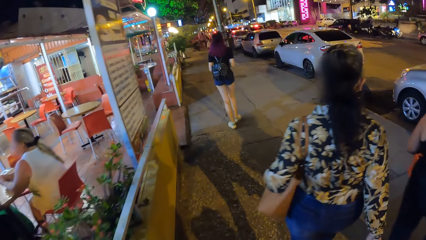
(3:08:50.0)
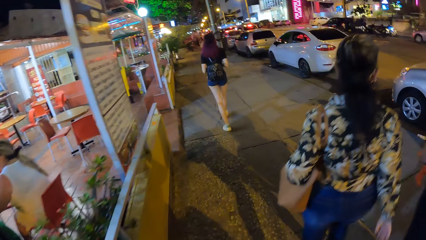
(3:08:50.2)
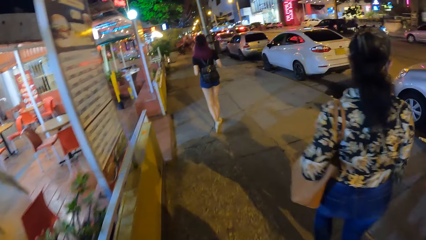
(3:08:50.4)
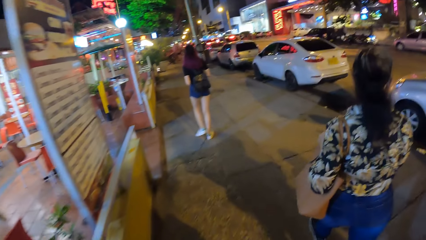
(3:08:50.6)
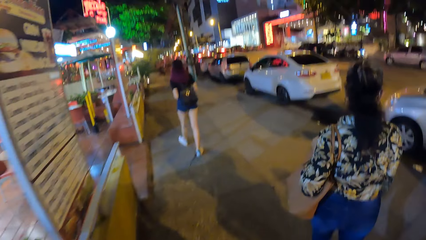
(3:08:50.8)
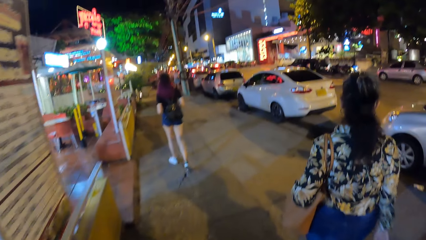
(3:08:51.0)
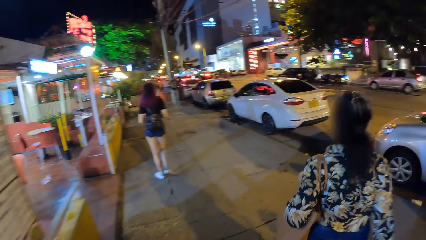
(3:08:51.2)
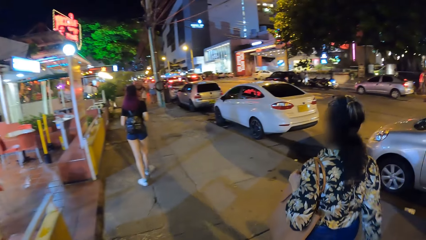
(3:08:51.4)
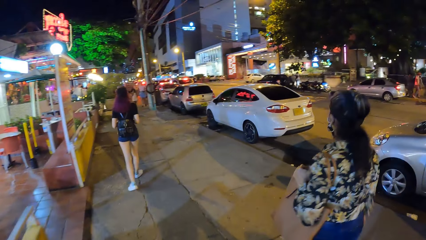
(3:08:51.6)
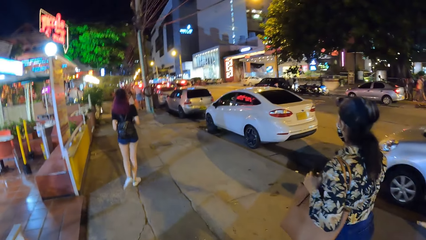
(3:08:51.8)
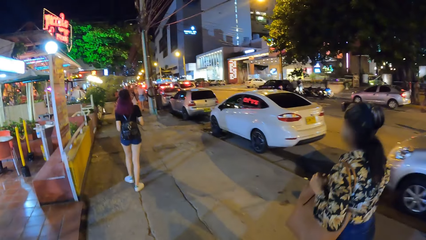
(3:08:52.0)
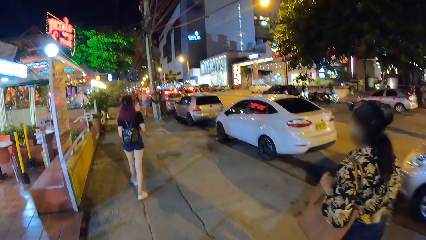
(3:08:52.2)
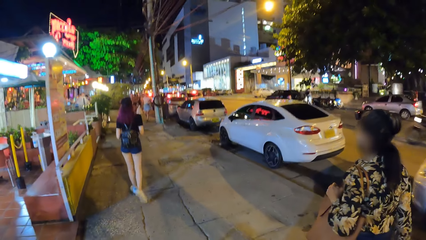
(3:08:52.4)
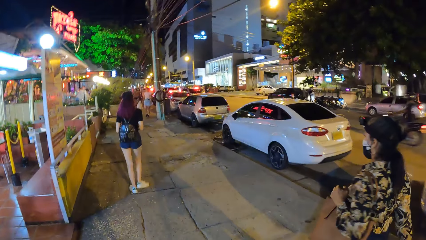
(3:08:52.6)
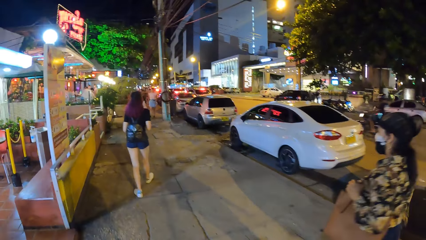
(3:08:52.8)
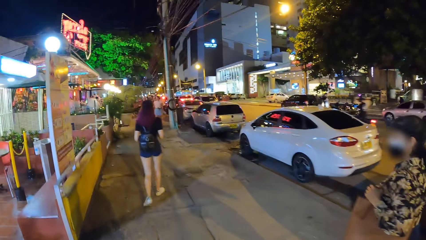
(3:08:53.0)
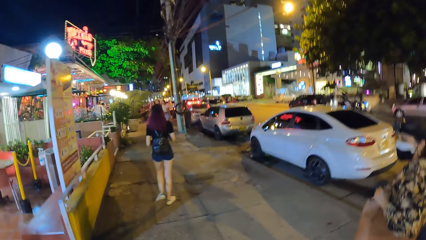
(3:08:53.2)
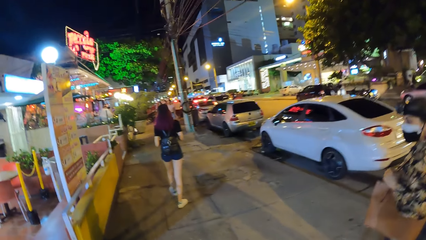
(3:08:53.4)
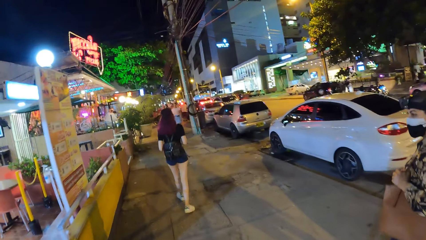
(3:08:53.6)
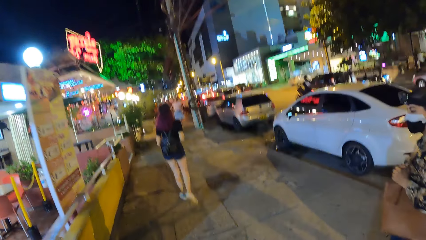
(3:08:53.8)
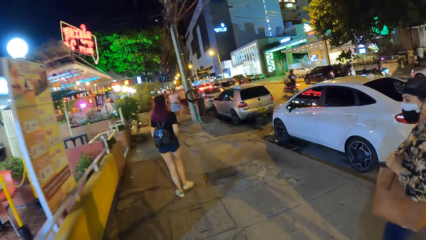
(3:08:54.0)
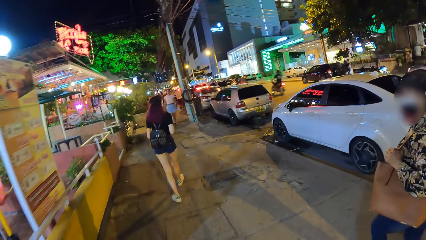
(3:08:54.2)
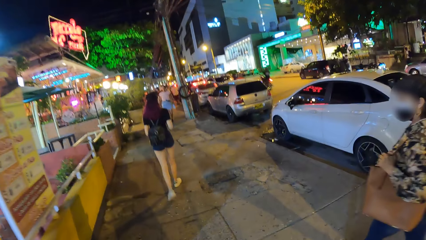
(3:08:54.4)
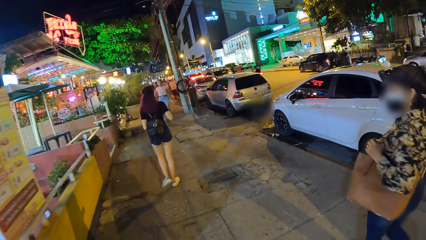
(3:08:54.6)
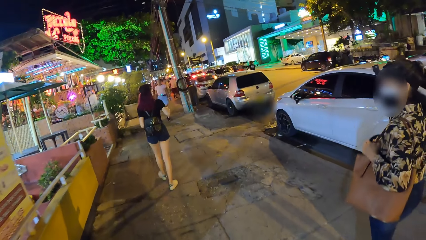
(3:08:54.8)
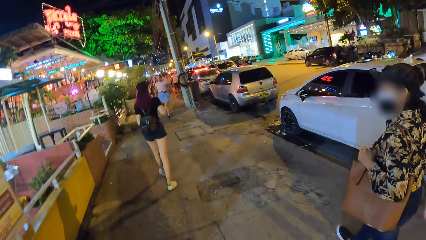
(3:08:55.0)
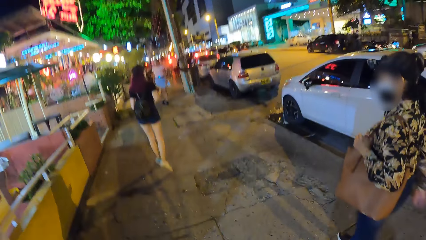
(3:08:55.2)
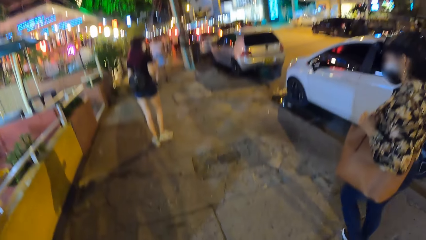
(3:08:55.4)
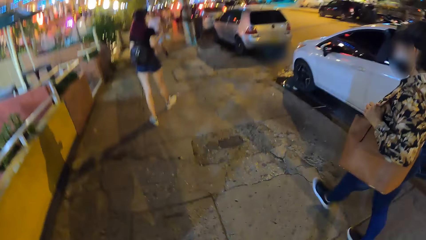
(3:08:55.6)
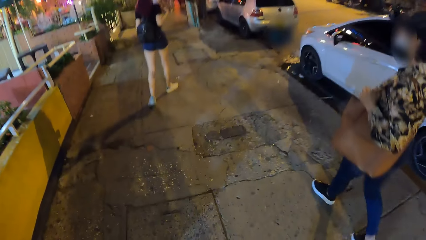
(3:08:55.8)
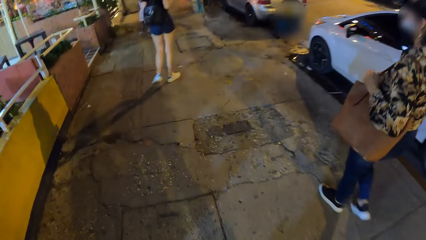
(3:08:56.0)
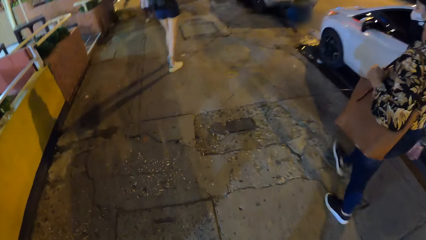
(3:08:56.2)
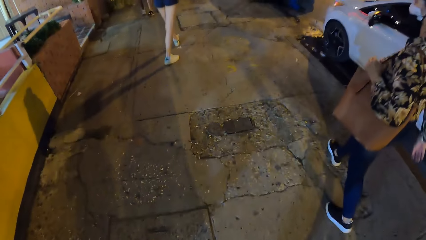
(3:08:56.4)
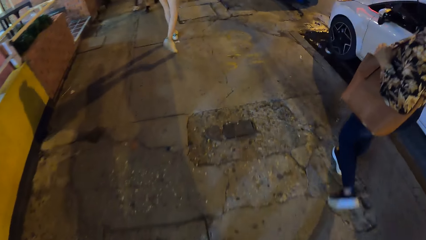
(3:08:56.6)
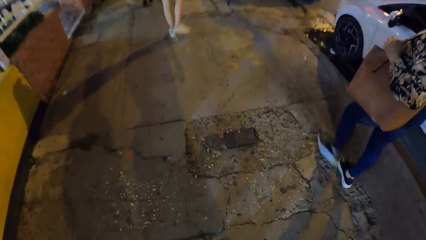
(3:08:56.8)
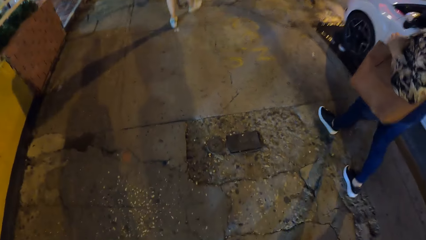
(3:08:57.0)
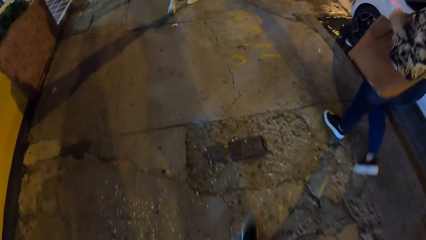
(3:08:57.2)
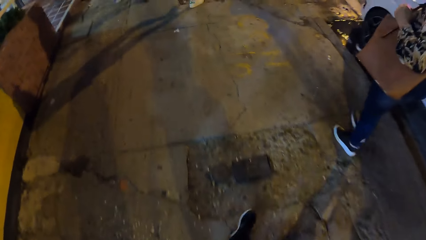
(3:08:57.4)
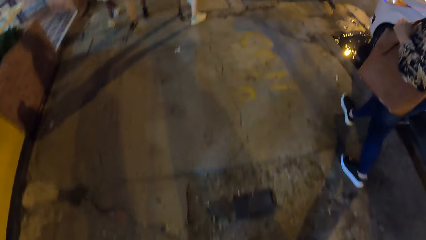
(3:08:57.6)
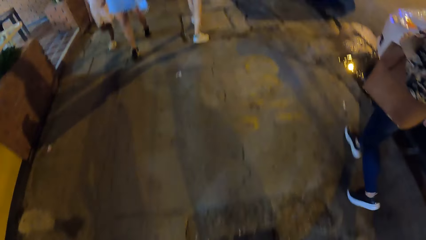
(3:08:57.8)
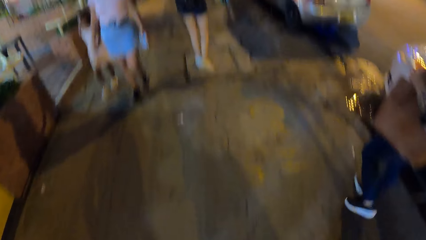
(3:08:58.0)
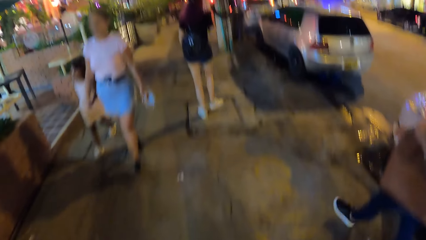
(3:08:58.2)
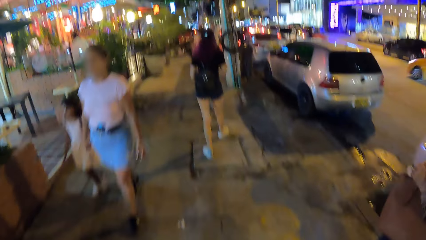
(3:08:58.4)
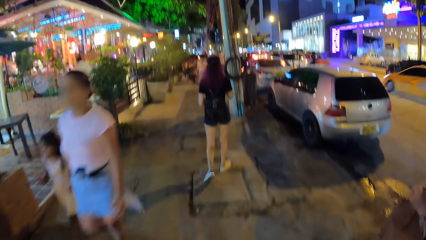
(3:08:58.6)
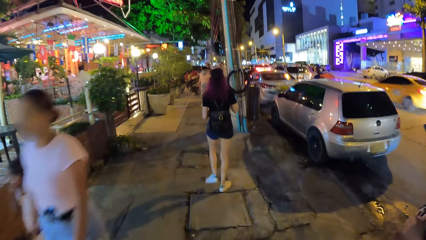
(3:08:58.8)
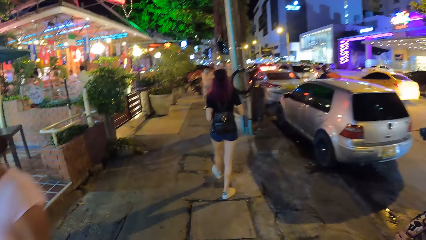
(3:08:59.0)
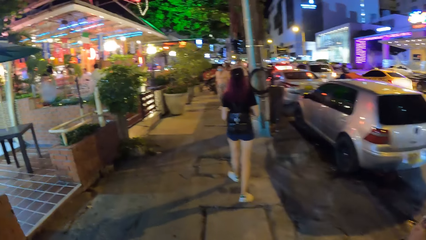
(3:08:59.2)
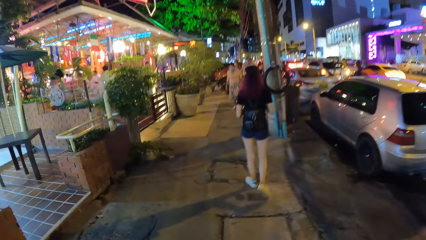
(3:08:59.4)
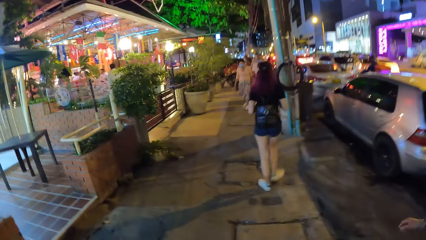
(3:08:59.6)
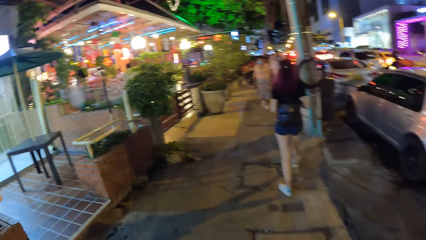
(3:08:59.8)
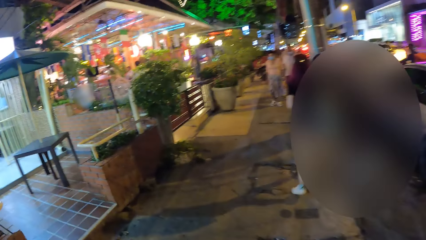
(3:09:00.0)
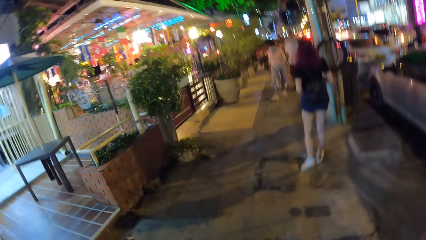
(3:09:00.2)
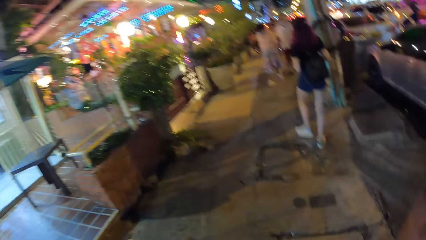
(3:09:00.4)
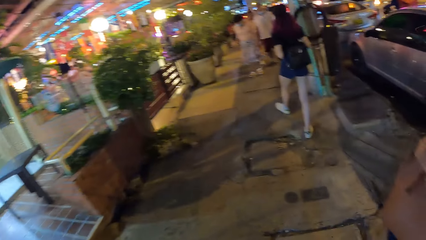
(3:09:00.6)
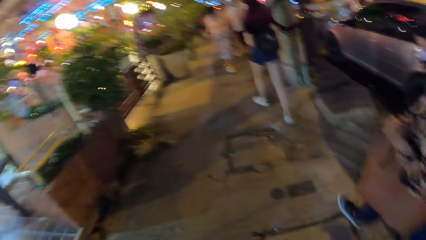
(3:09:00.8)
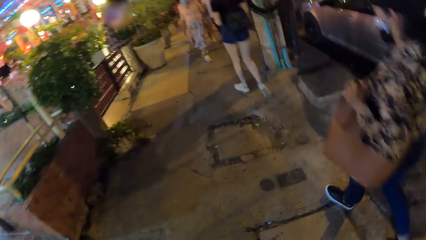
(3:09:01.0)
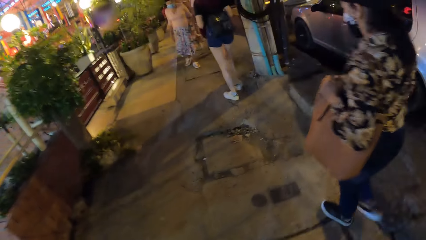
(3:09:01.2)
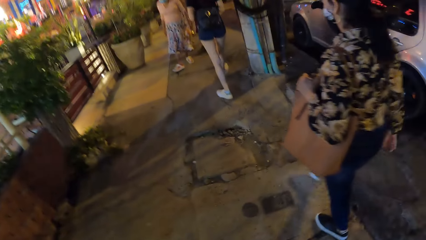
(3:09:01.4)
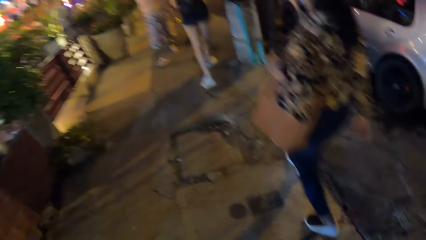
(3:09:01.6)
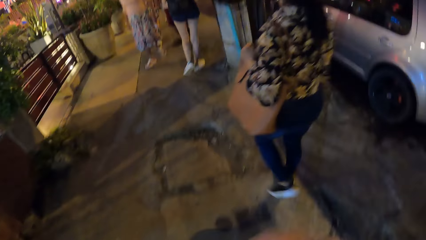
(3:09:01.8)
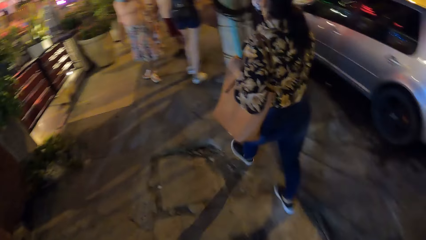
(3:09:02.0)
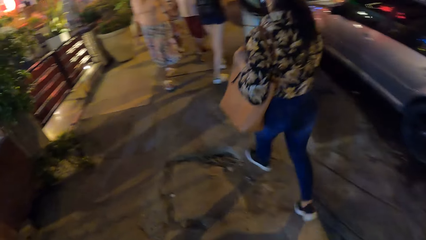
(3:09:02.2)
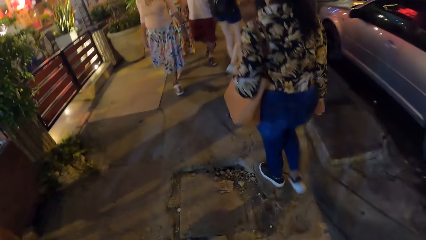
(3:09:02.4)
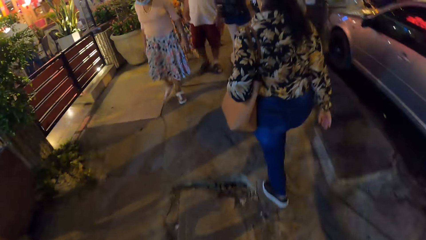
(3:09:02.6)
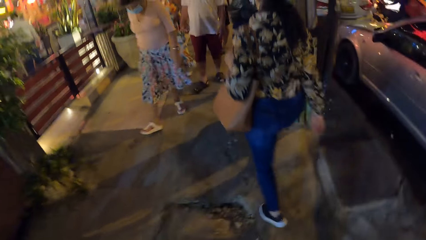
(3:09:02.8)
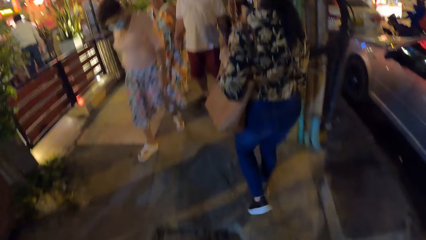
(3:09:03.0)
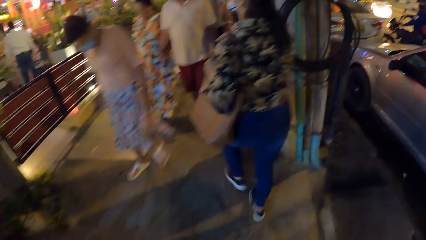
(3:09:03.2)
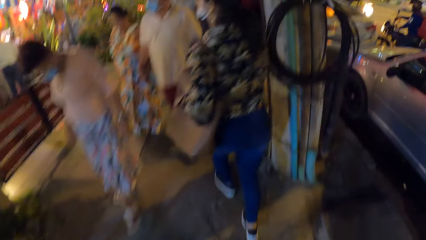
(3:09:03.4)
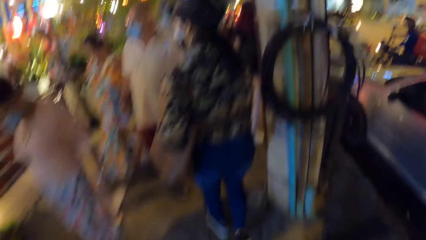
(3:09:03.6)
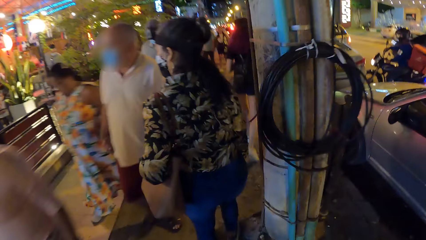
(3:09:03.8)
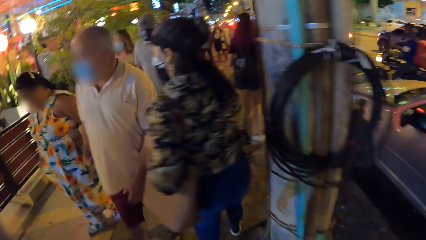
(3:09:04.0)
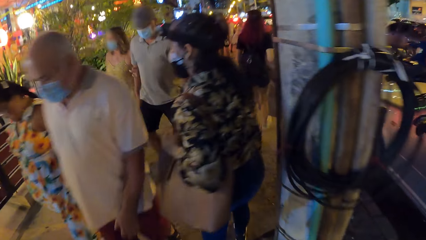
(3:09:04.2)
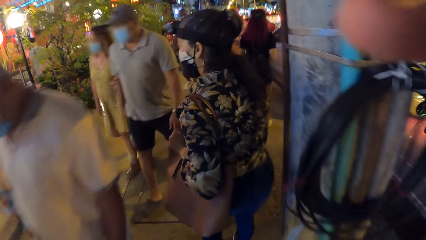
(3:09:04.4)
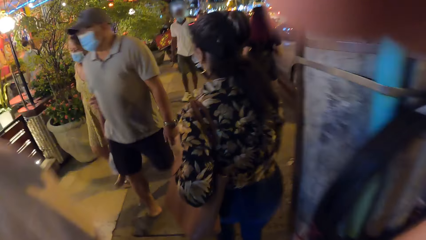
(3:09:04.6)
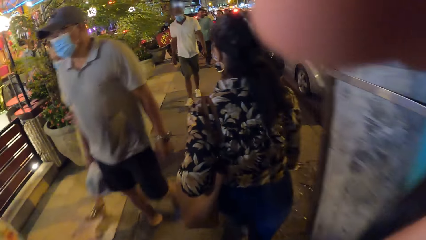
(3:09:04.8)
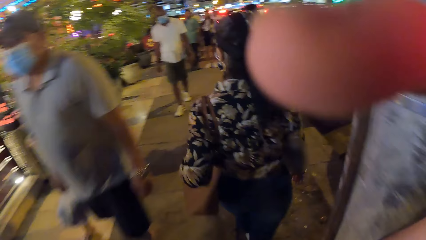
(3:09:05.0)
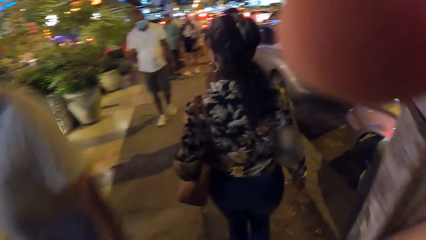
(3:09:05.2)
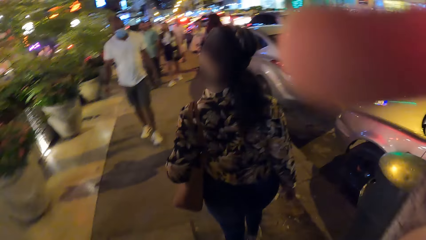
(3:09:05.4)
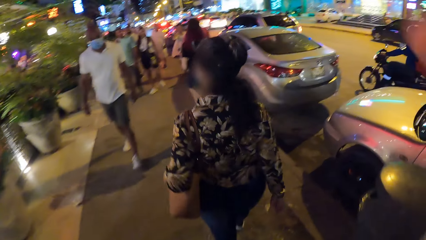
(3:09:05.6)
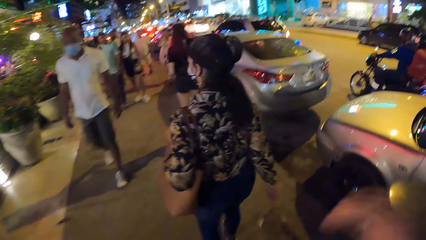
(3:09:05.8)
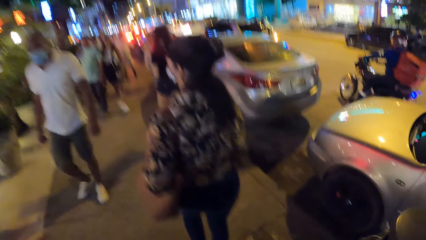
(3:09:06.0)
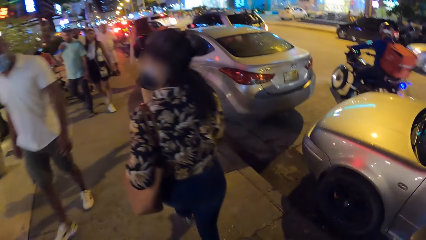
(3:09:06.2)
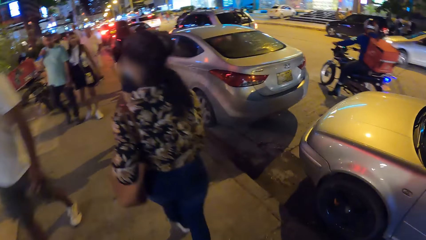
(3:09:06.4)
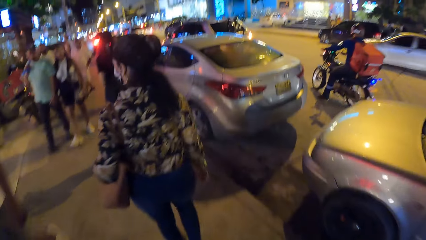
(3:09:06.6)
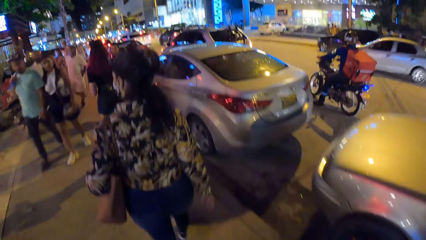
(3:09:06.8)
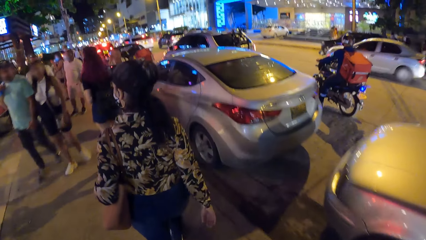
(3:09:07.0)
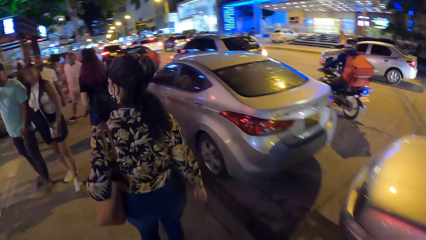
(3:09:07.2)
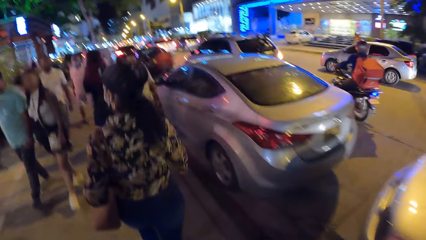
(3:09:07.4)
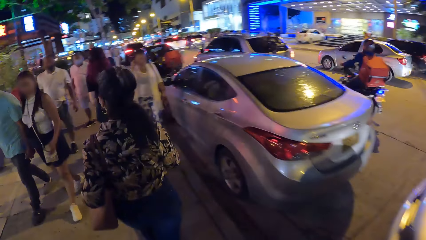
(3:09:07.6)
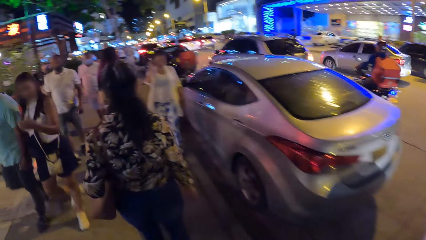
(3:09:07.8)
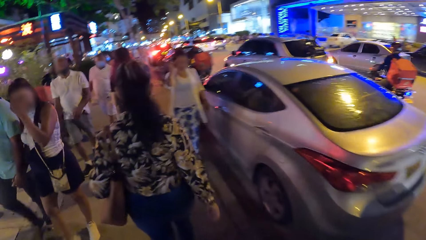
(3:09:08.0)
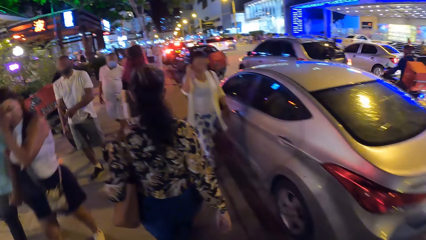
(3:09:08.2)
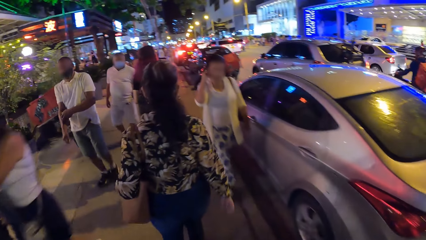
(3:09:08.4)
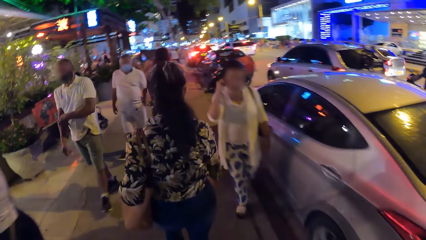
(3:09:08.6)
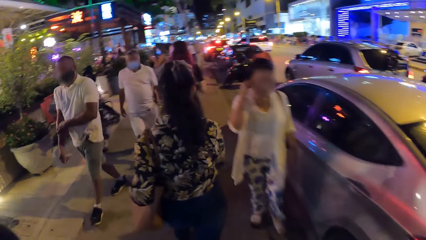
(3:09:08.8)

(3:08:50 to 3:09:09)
A black motorcycle drives past the camera wearer. A yellow car drives past the camera wearer. The camera wearer adjusts a camera on her head with her right hand. She walks along the pavement. A white car drives past her.
